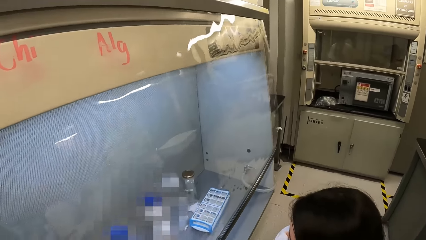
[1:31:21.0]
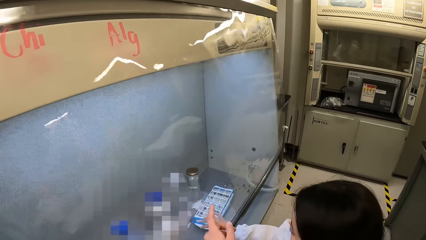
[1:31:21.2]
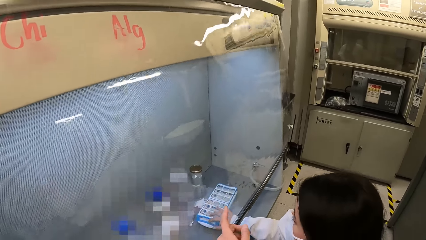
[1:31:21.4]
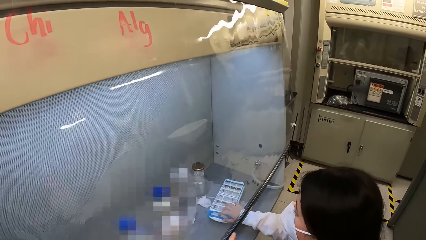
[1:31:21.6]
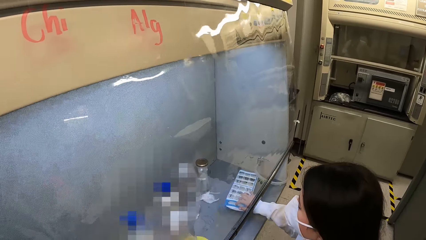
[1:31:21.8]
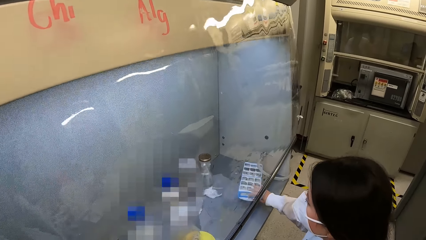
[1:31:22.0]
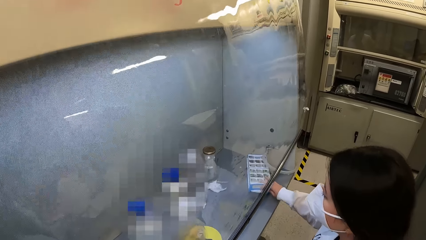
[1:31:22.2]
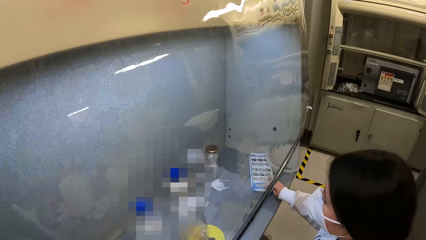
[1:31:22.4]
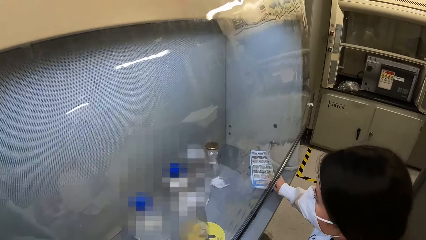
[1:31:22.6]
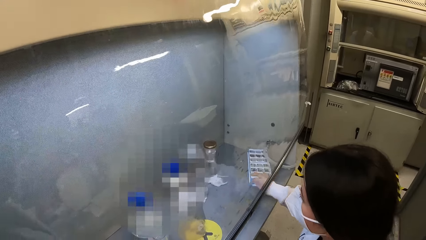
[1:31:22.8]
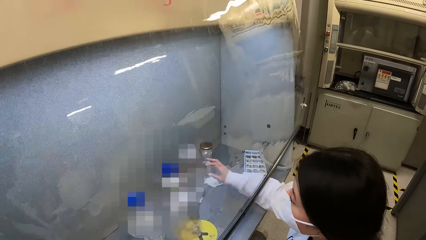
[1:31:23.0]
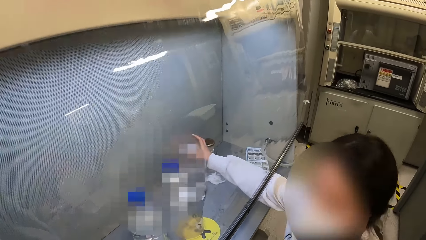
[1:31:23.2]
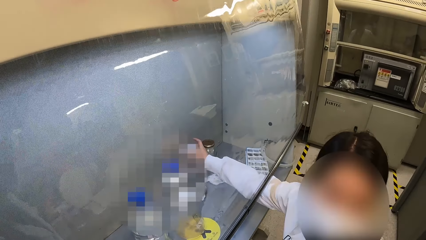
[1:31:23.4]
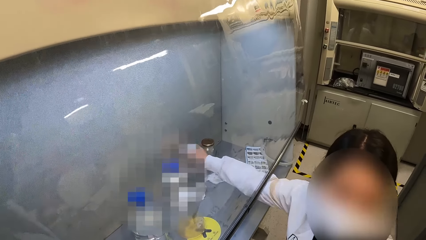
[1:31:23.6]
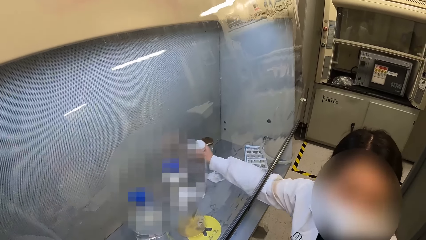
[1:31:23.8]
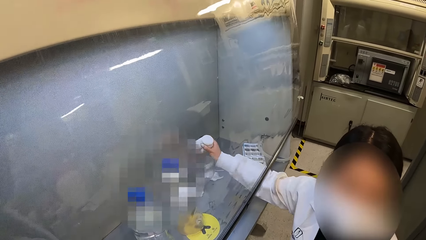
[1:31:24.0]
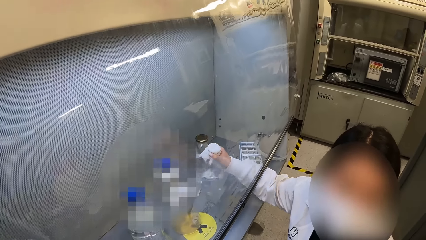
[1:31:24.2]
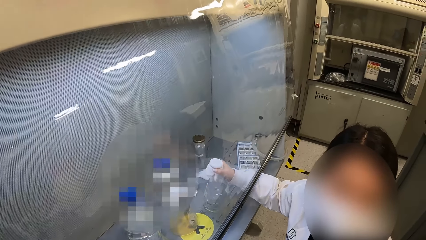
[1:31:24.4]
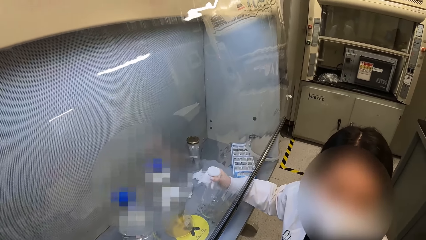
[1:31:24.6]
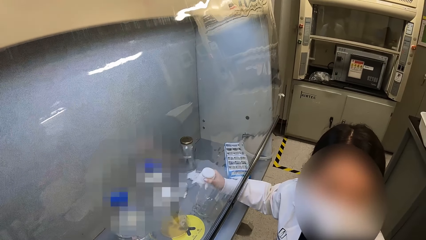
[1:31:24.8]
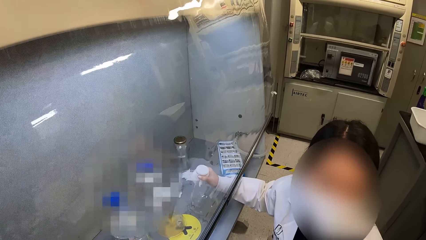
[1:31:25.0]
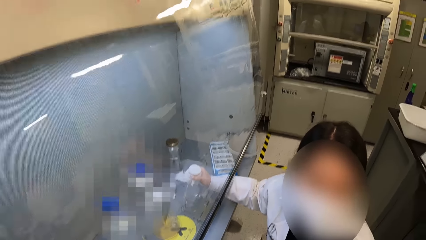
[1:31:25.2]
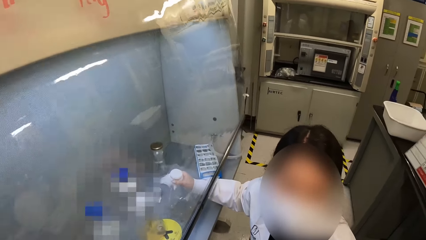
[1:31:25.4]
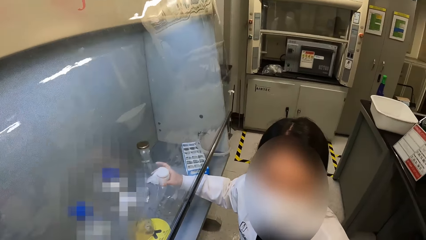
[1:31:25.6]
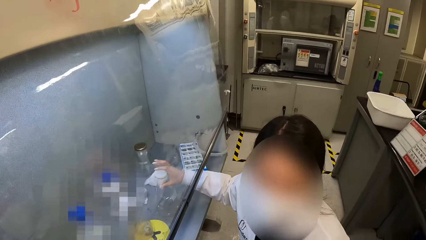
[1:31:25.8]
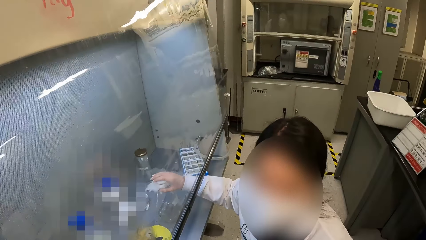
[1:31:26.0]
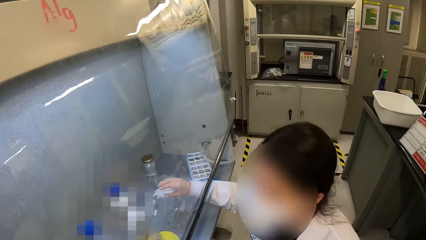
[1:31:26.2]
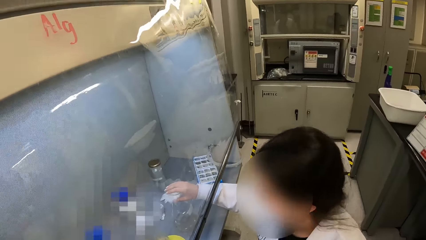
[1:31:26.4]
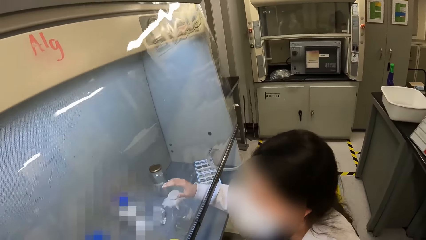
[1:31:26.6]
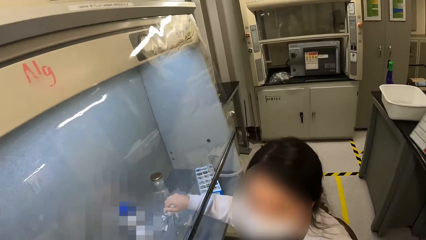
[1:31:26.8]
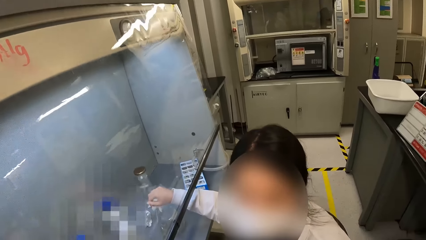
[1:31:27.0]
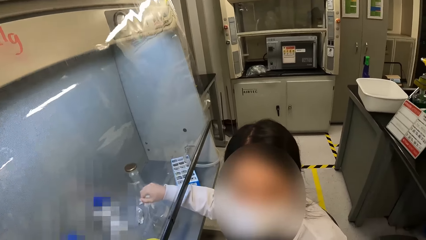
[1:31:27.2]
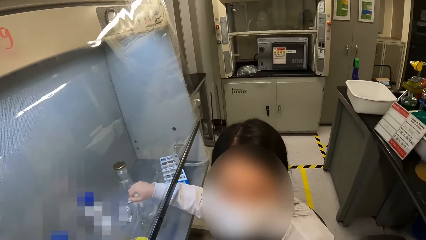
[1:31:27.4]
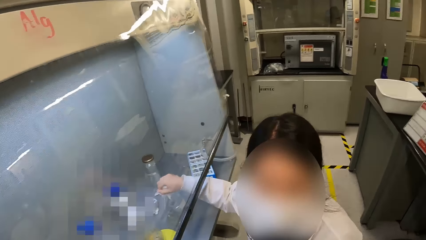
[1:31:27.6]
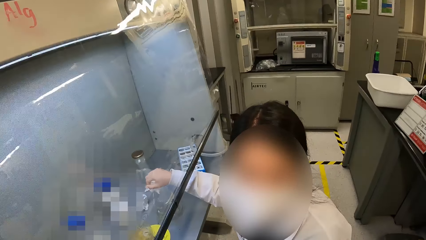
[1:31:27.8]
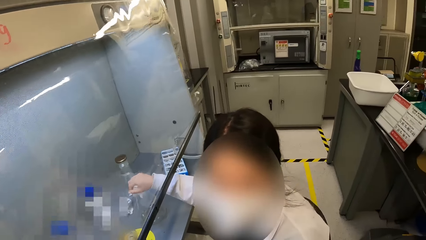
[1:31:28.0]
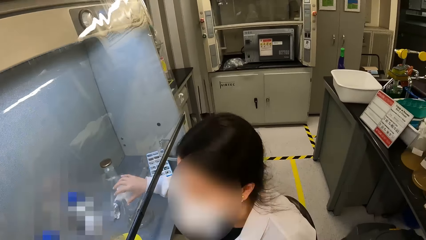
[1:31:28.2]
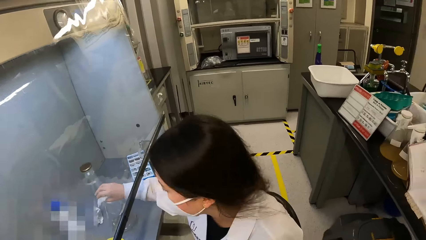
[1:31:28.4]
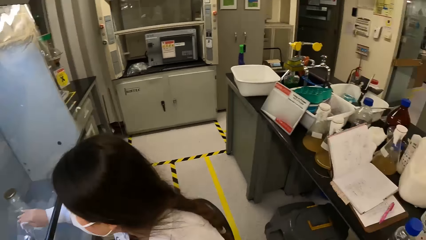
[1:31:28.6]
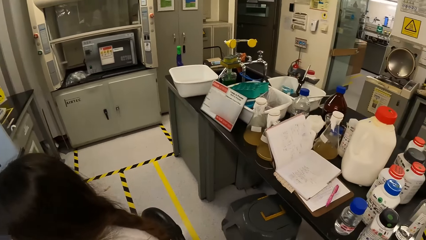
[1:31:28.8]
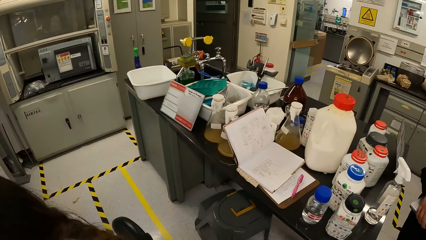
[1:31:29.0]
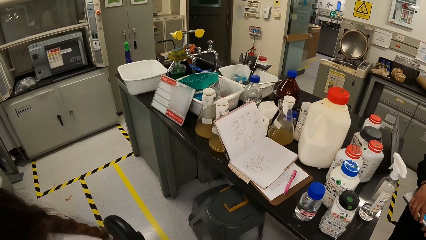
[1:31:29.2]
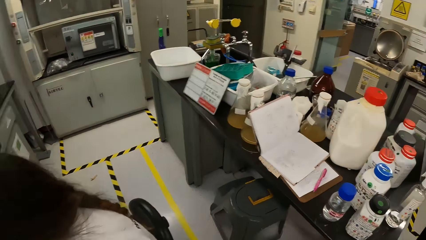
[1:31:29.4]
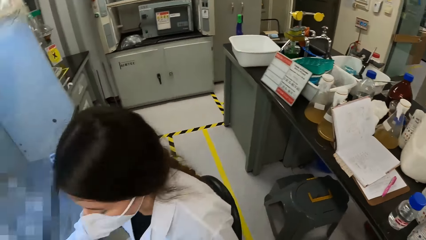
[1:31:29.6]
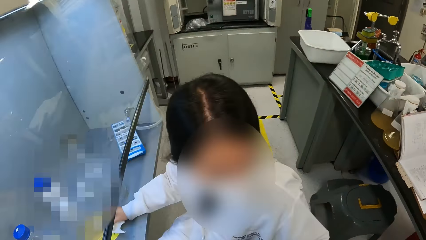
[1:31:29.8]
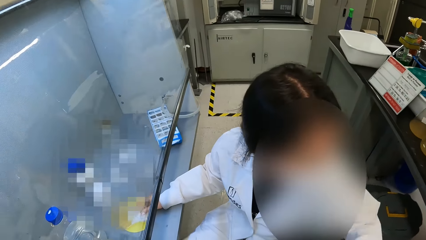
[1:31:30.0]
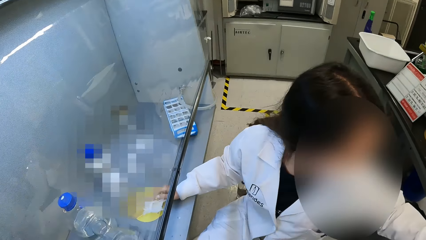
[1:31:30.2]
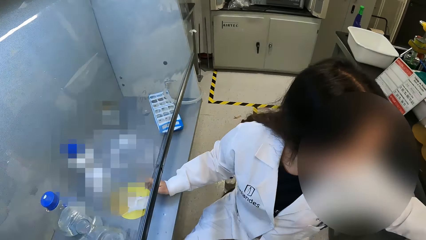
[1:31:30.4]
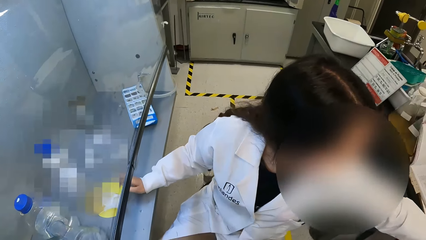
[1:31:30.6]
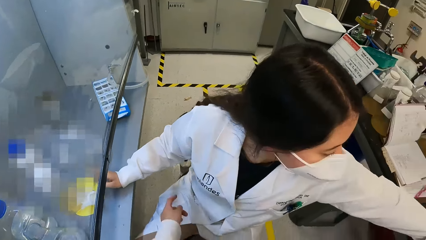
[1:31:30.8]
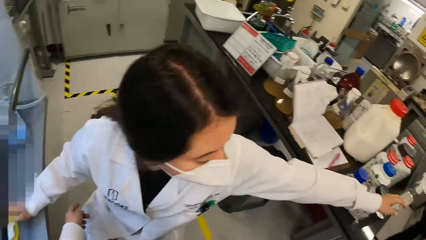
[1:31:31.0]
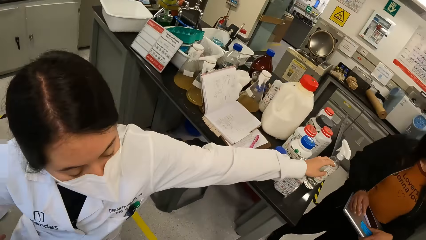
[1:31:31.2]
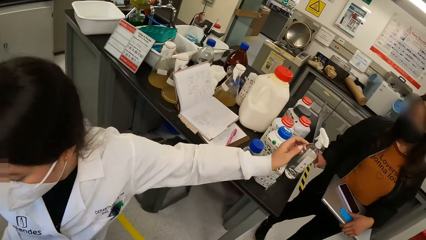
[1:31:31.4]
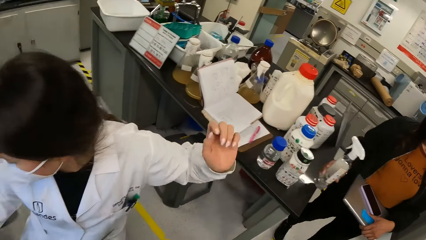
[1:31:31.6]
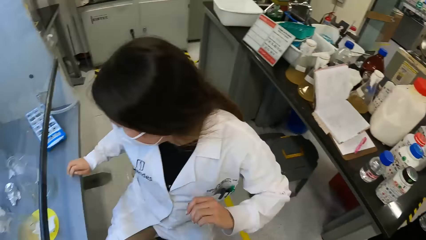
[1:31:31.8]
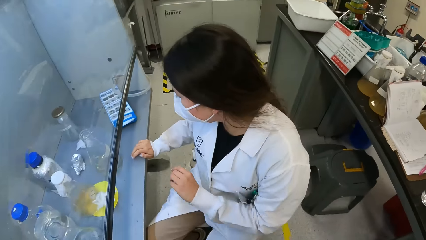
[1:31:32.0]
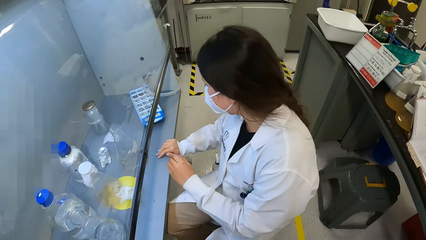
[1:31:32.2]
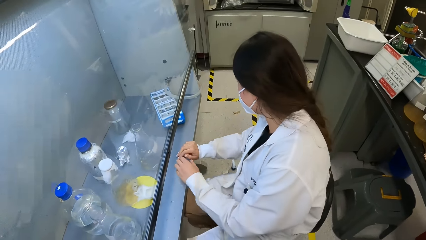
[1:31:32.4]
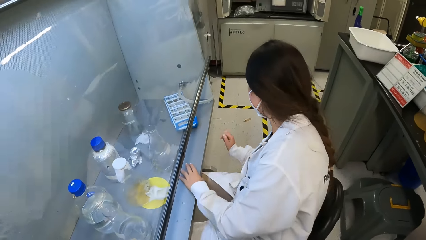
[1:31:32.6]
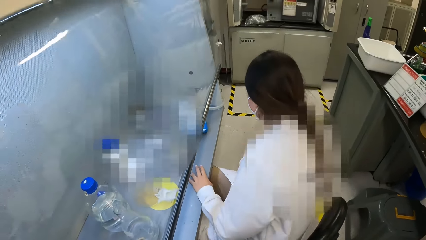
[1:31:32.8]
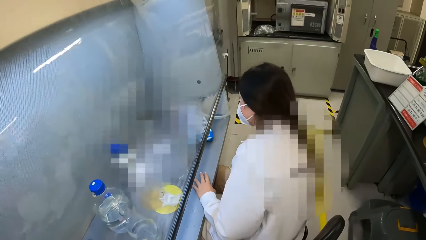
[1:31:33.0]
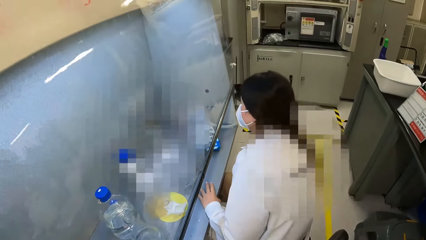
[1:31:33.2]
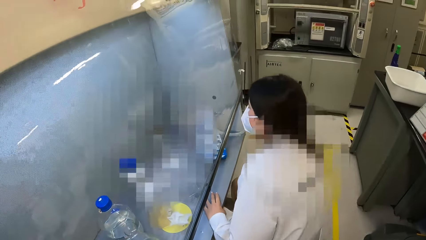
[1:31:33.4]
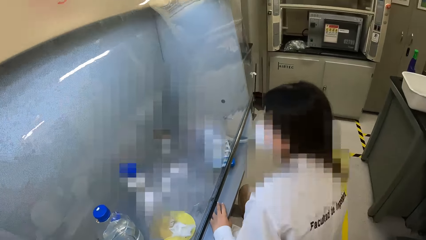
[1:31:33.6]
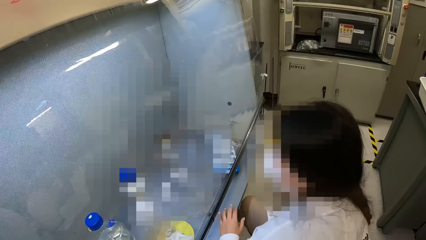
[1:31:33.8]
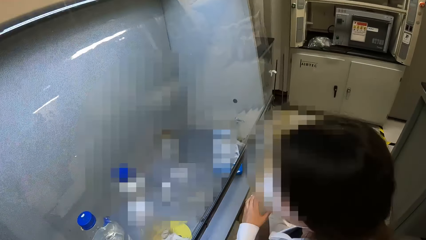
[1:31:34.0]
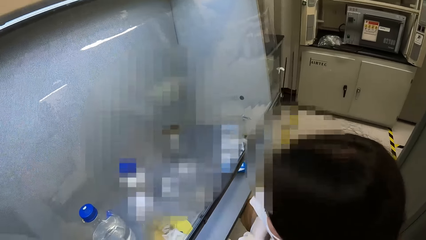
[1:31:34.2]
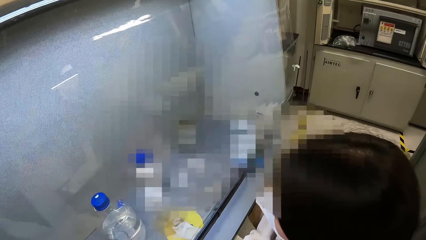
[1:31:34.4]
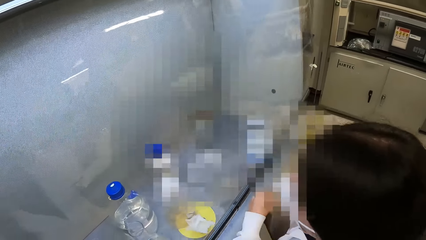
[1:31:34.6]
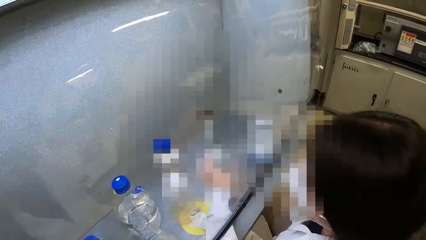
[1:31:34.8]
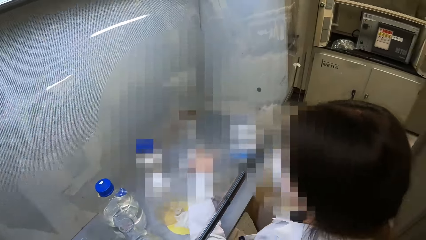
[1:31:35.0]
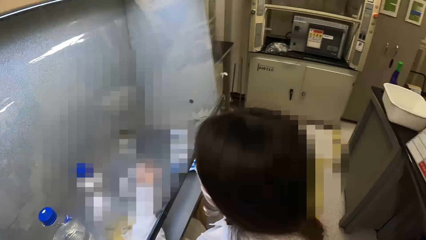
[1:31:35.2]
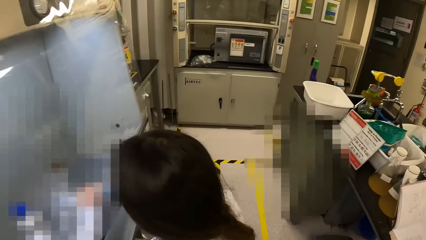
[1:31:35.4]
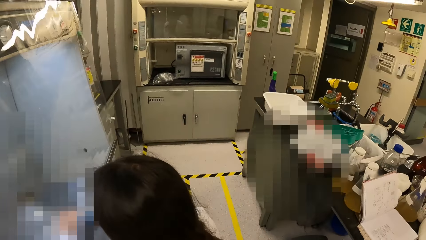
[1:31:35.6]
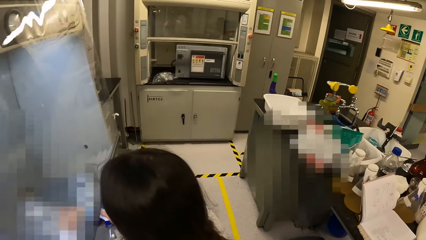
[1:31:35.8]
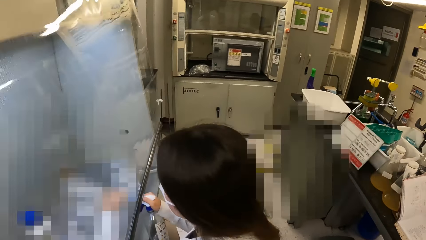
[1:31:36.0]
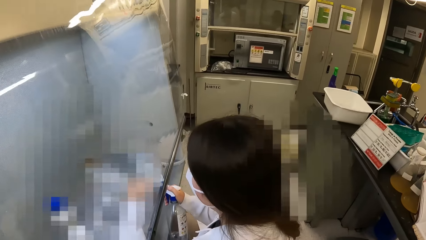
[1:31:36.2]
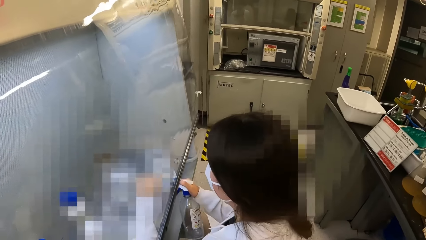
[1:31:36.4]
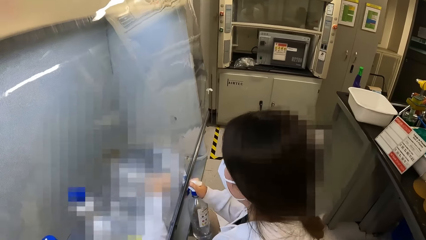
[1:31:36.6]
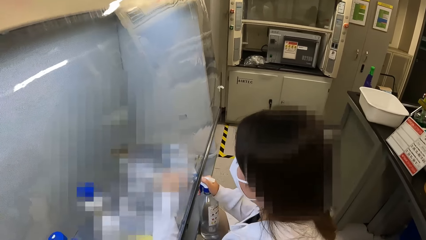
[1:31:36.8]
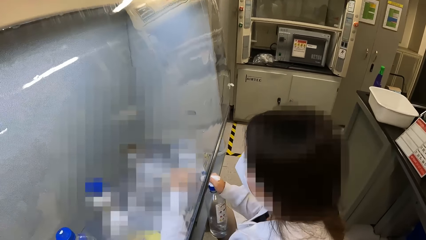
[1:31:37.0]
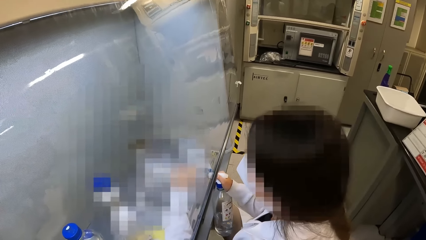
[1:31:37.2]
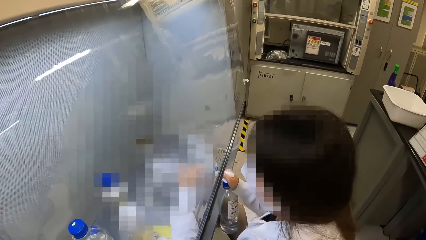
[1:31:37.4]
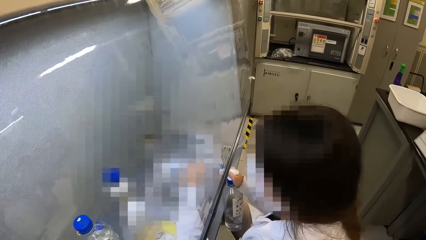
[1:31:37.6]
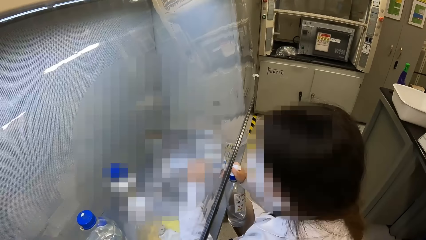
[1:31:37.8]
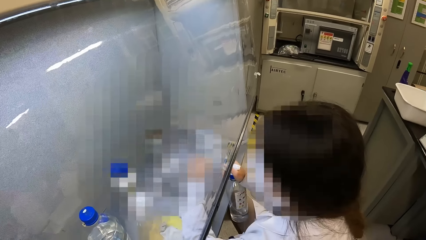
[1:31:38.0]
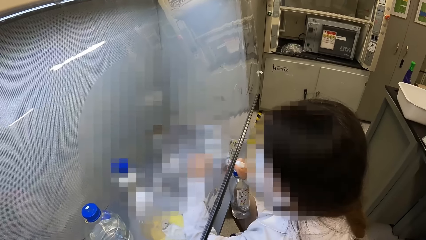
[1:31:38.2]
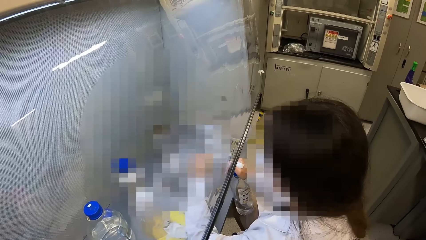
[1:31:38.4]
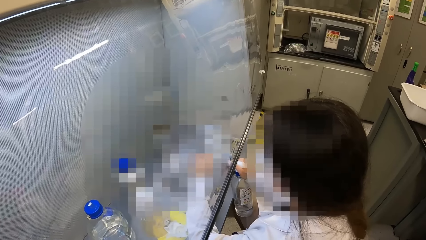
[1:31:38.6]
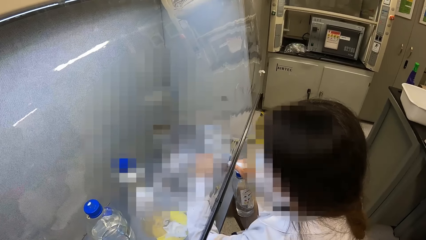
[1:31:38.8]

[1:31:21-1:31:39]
The camera wearer points a finger. A lady moves the carton in the laminar flow cabinet. The lady moves a lab beaker in the laminar flow cabinet. The lady picks up a glass jar, puts down the glass jar, and holds the glass jar. The camera wearer looks at the table. The lady reaches for a spray bottle. The lady touches the sprayer bottle. Another woman picks up a sprayer bottle. The lady moves a chair. The lady picks up the sprayer bottle. The lady sprays liquid on the glass jar with the spray bottle.
